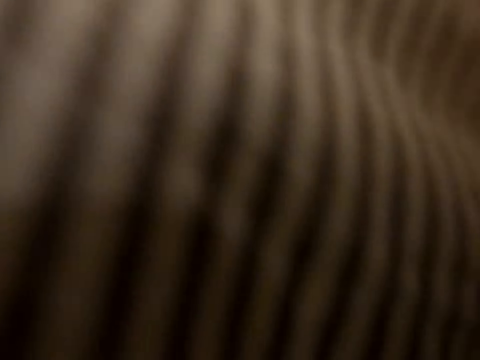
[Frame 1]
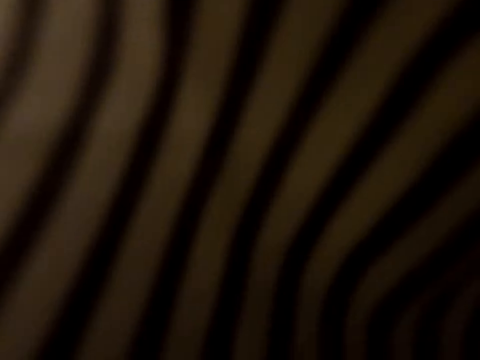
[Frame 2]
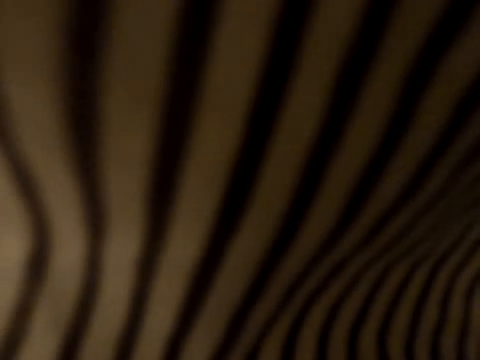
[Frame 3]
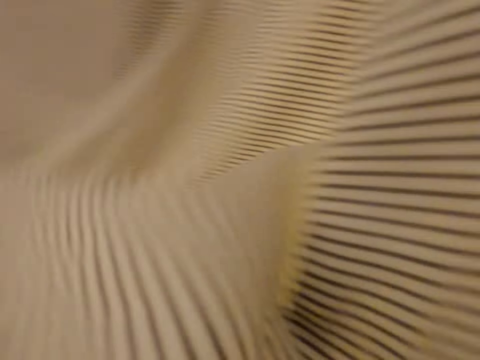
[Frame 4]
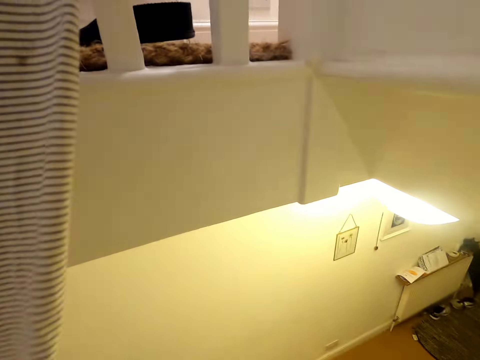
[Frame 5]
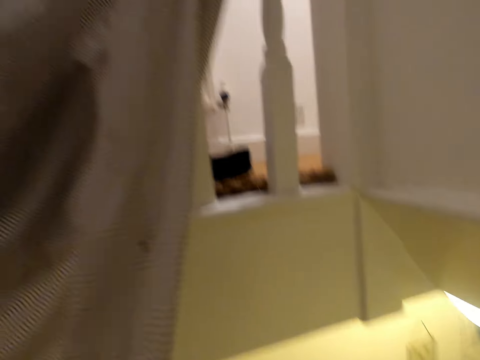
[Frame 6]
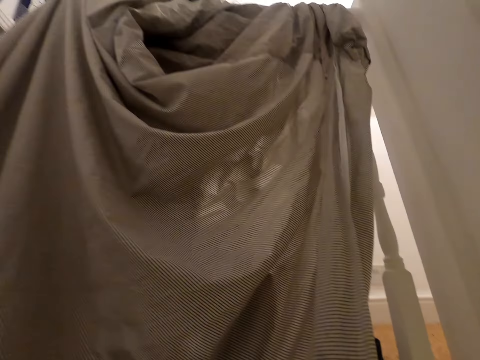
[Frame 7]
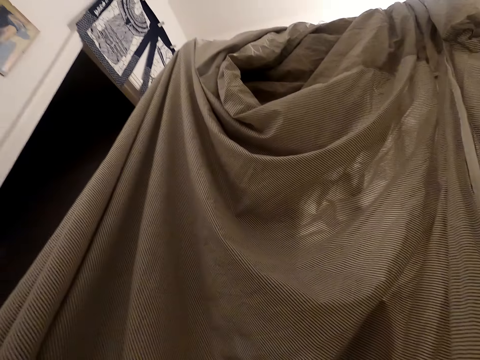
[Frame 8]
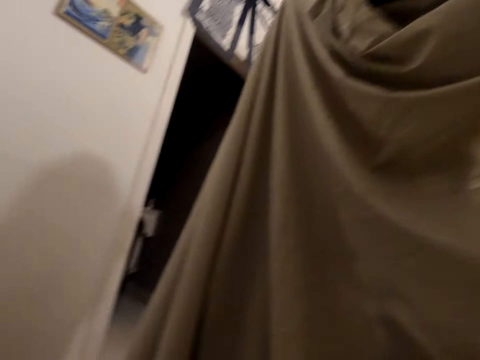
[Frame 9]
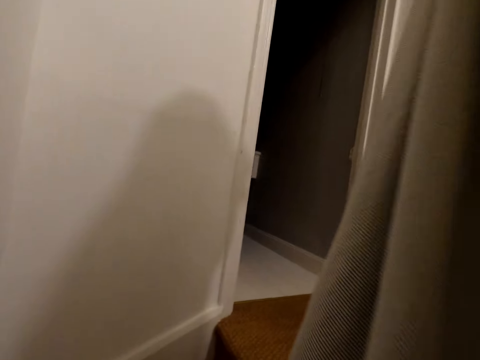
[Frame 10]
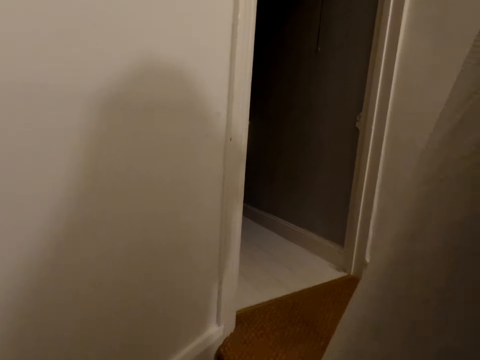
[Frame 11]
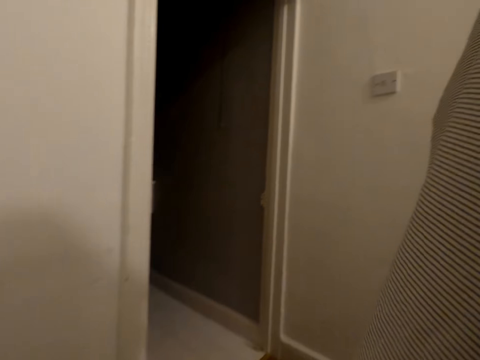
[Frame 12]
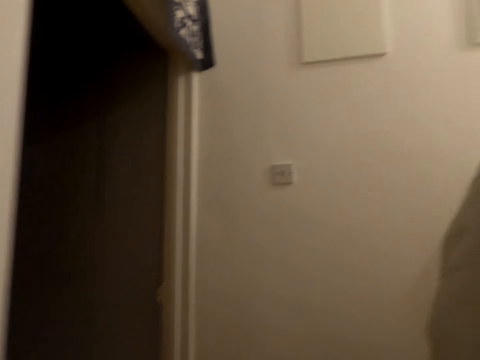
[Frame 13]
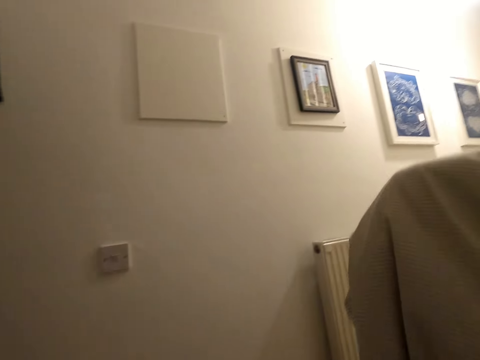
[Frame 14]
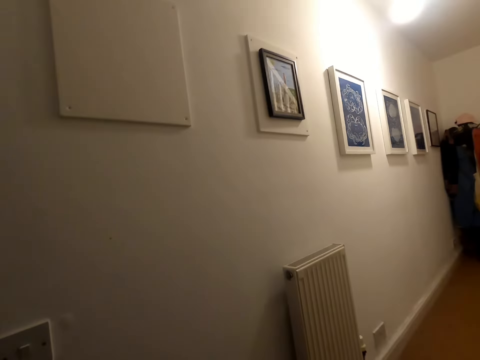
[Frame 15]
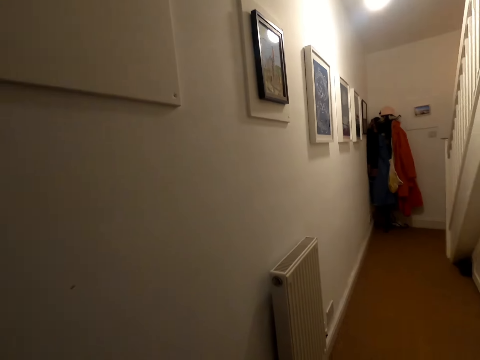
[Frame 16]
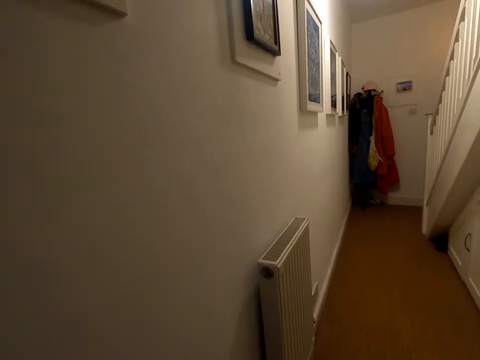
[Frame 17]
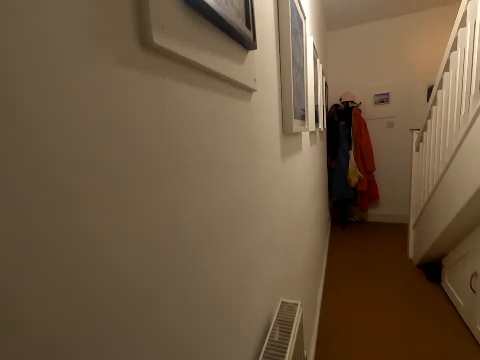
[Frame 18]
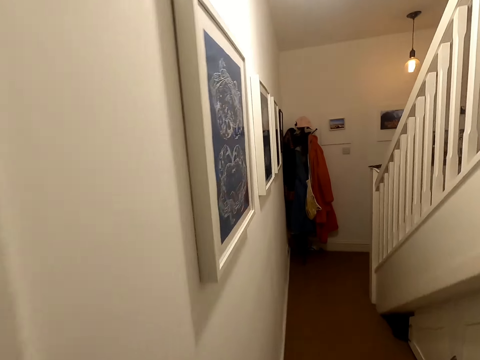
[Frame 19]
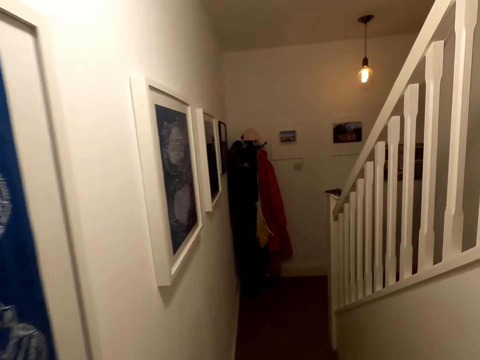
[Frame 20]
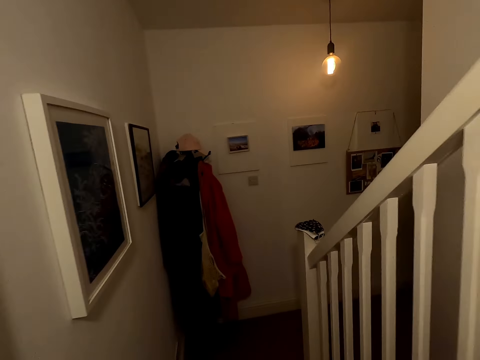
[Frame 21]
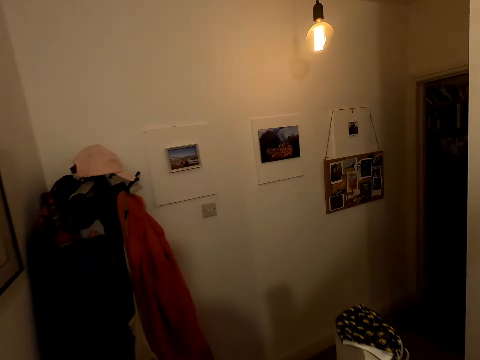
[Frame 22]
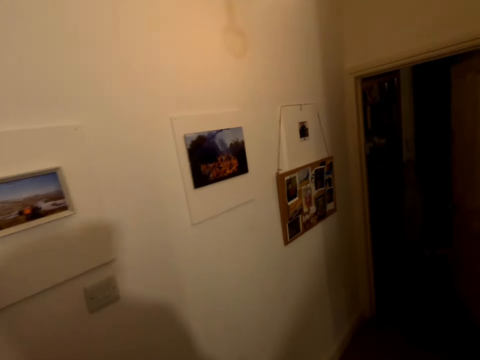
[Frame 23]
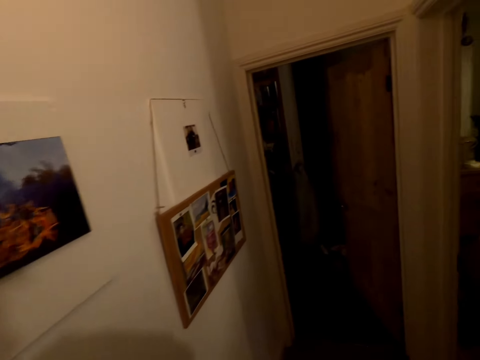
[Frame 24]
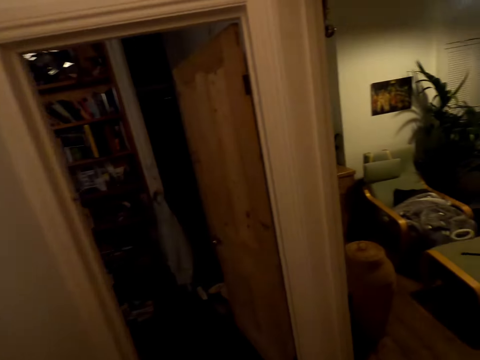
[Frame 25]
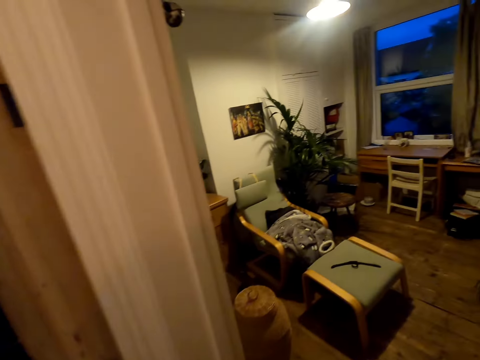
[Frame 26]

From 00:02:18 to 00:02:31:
The camera wearer lifts a bedsheet. They climb the stairs. They walk around the house.

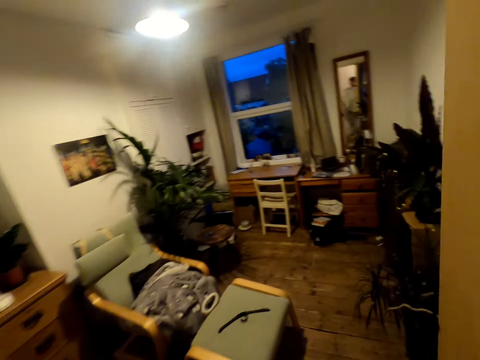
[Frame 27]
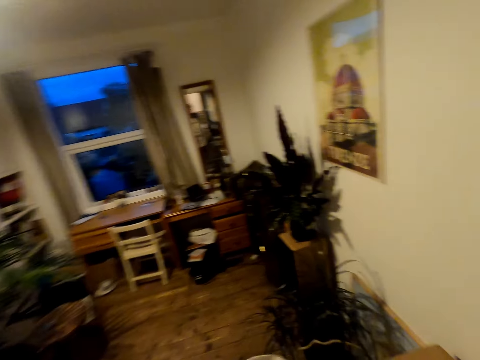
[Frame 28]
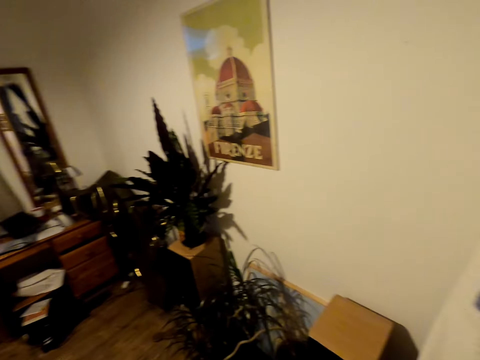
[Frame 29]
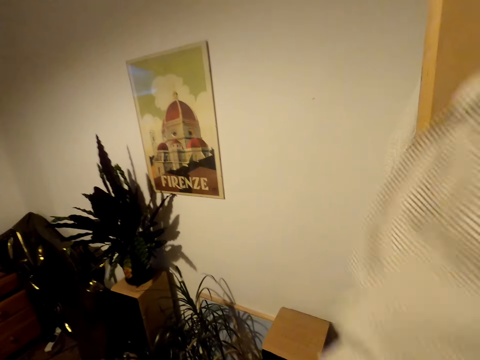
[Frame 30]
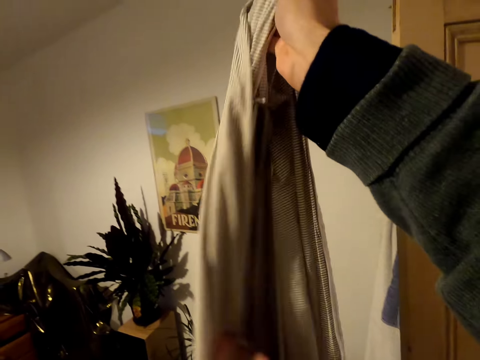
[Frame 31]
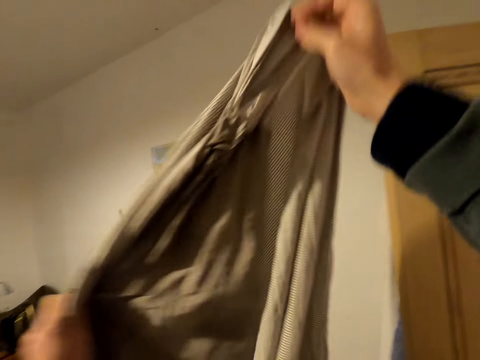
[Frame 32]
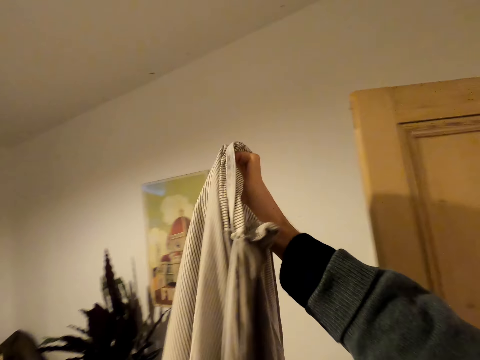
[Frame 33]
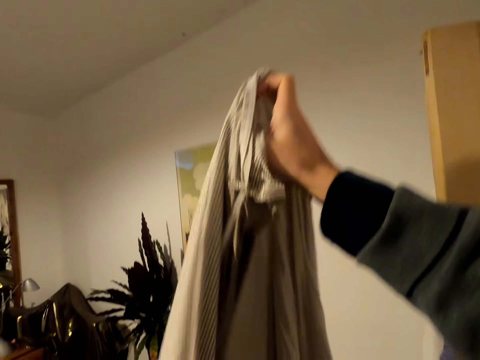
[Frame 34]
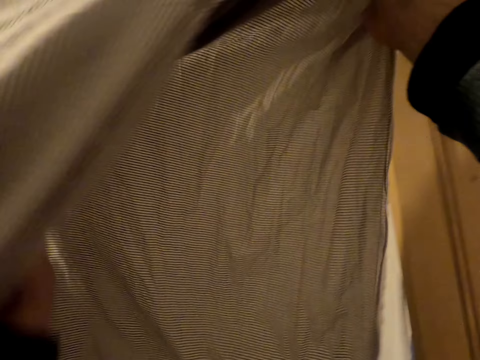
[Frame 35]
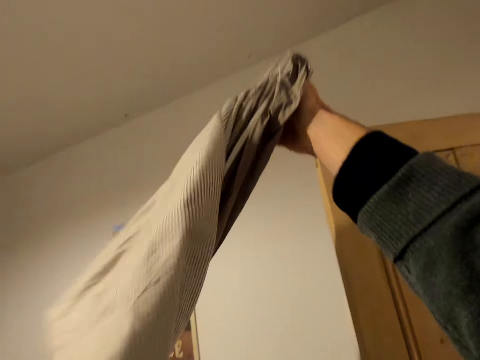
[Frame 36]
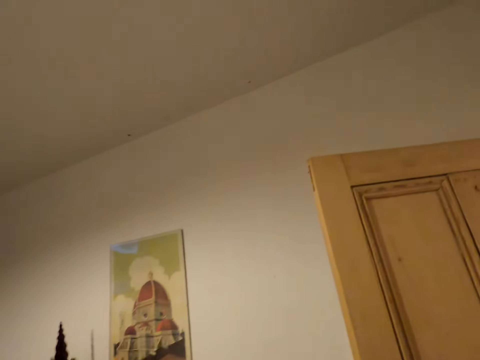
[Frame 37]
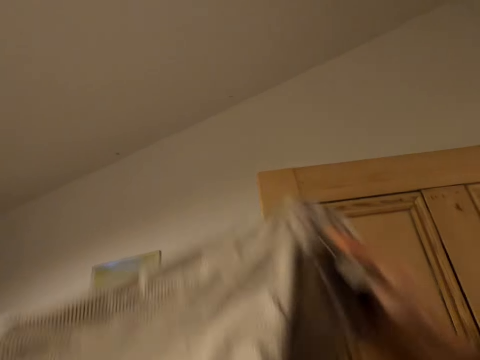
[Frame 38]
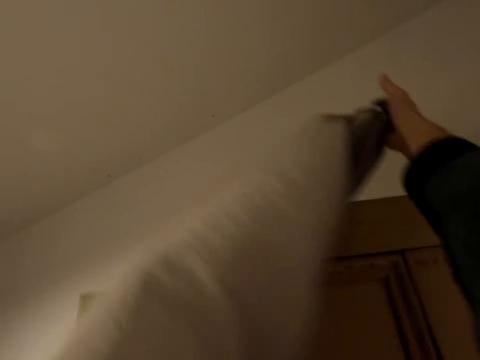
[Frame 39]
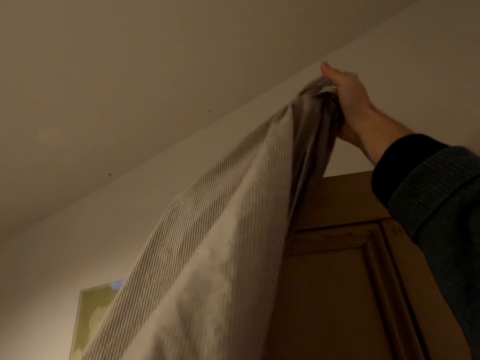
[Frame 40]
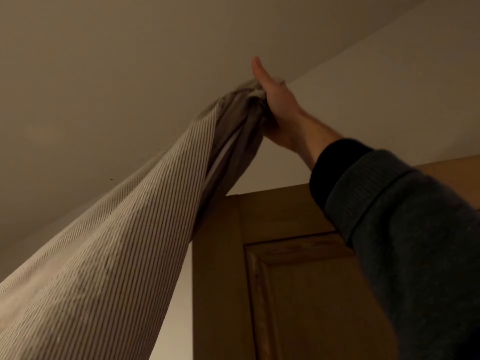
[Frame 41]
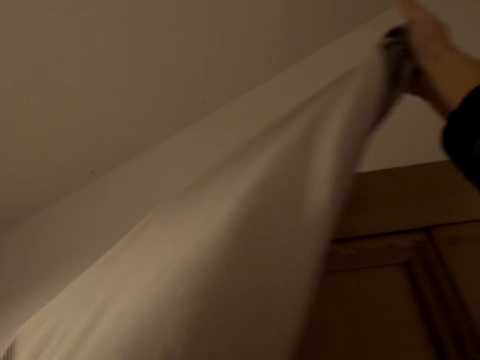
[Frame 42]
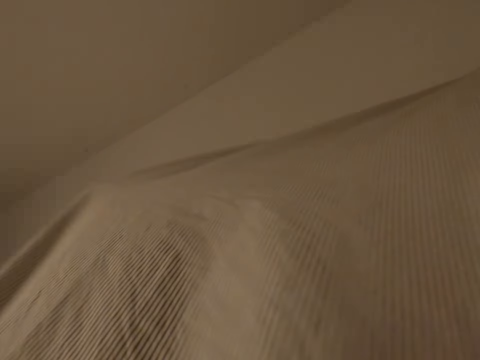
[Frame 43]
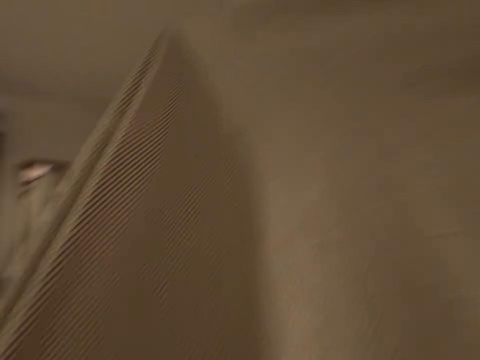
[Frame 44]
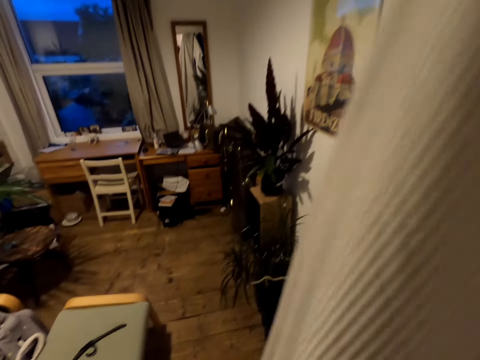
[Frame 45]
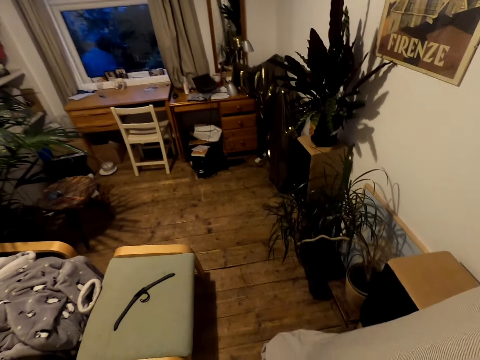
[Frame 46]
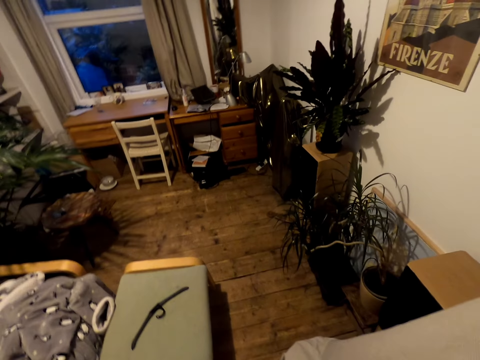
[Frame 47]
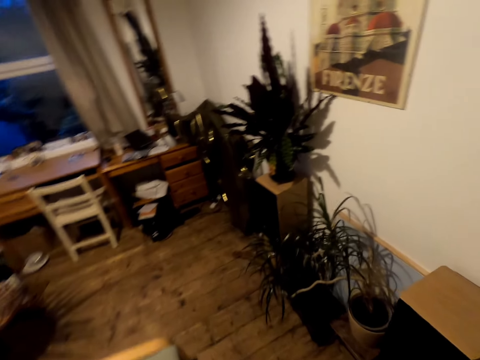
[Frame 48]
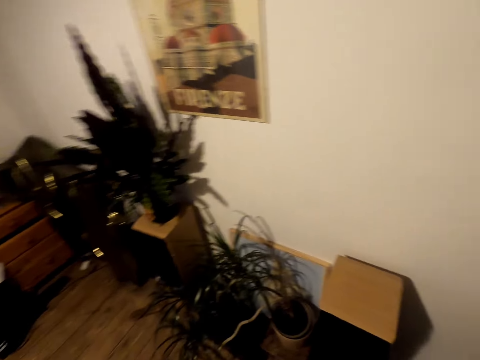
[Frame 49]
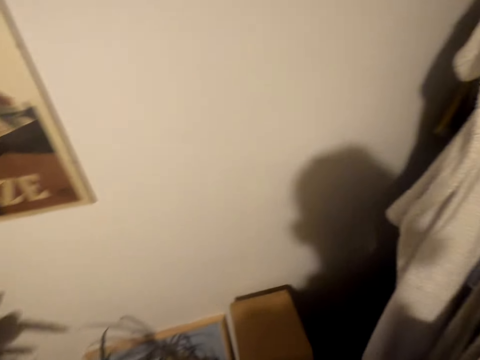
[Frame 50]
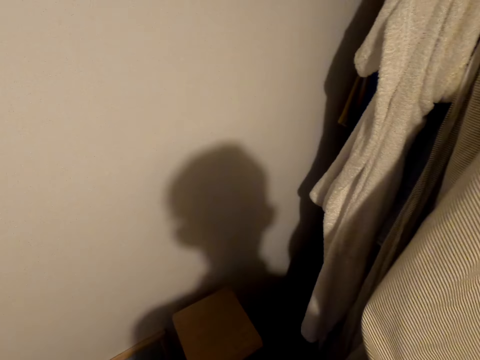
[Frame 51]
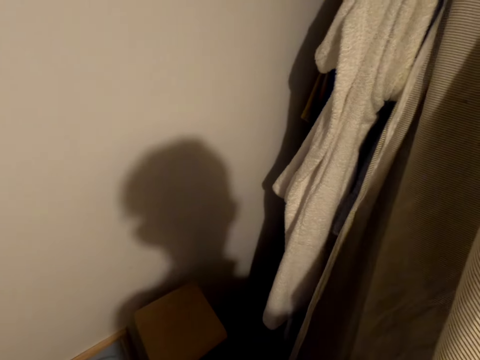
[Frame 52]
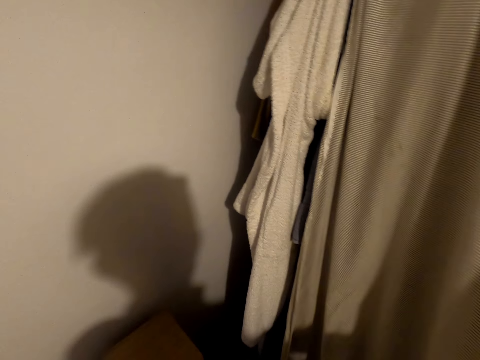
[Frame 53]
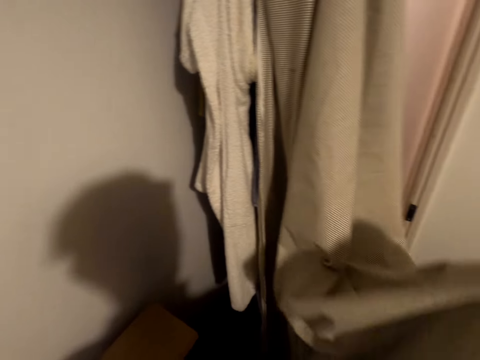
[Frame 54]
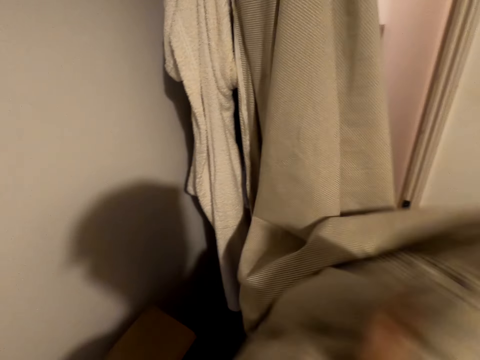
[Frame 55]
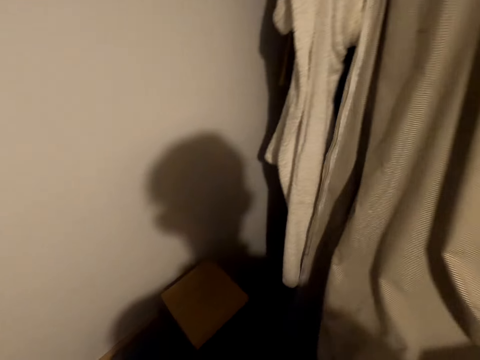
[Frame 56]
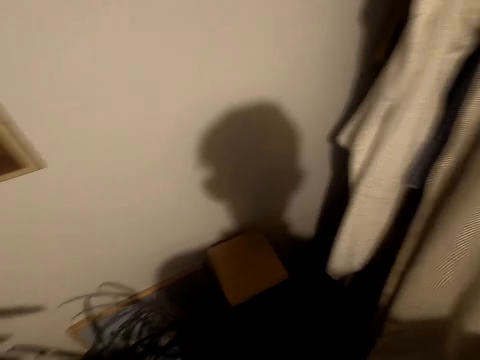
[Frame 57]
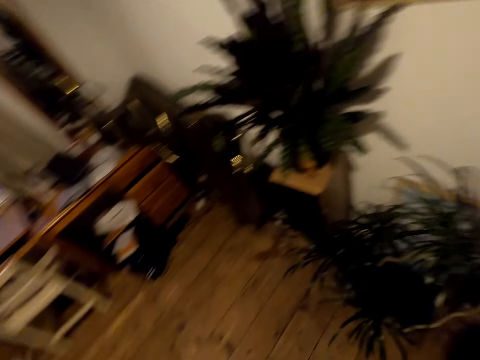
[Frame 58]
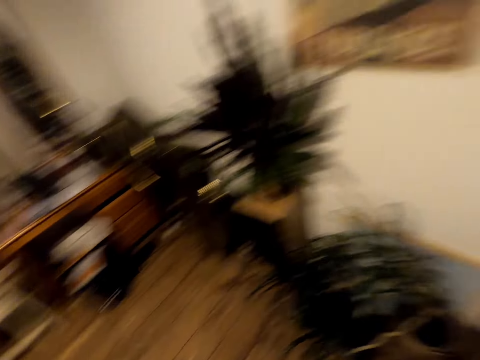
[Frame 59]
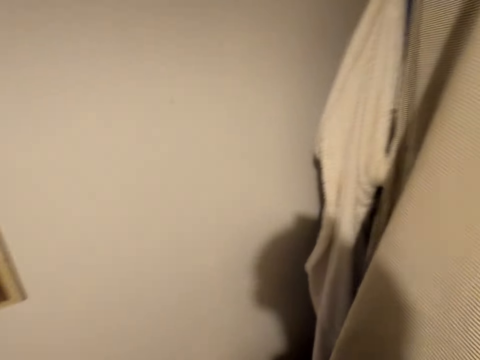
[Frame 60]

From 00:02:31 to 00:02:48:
The camera wearer stands beside the door. They stretch the cloth. They align the bedsheet. They hang the bedsheet on the door. They walk around the room. They align the bedsheet.
